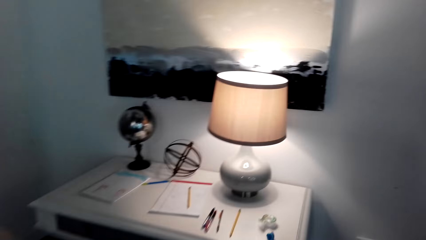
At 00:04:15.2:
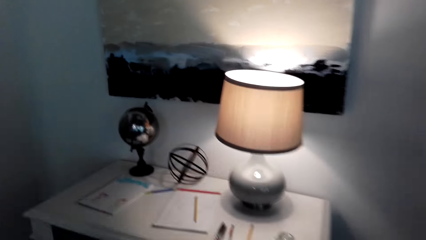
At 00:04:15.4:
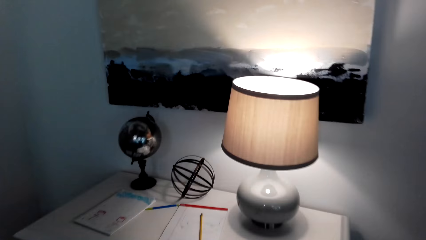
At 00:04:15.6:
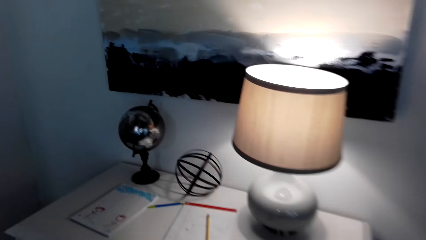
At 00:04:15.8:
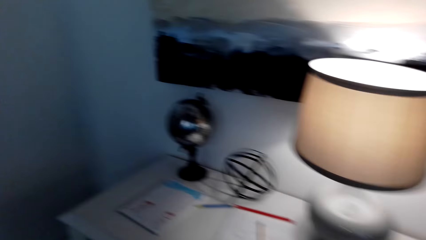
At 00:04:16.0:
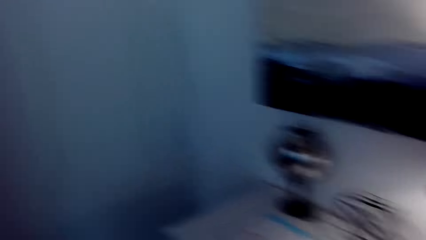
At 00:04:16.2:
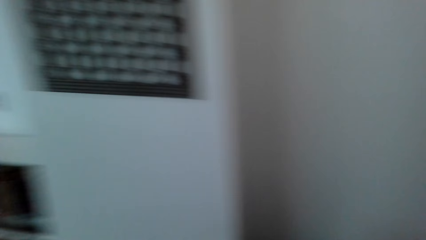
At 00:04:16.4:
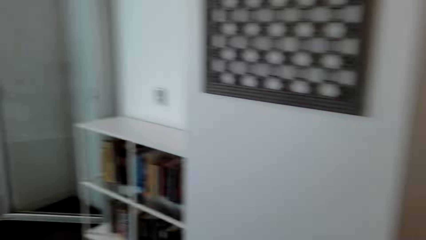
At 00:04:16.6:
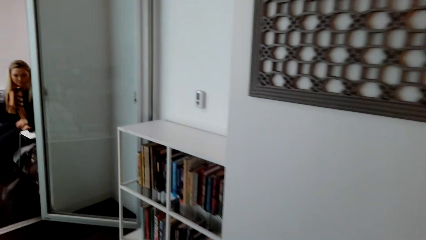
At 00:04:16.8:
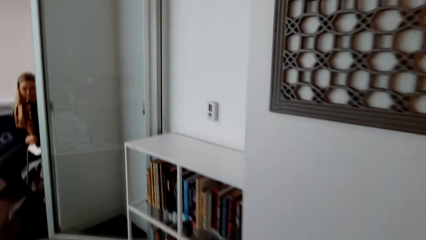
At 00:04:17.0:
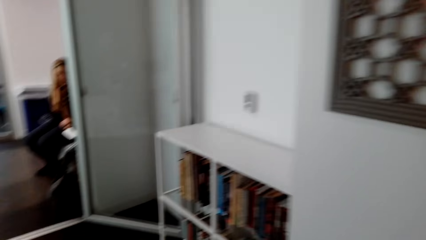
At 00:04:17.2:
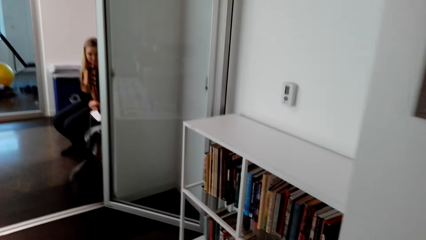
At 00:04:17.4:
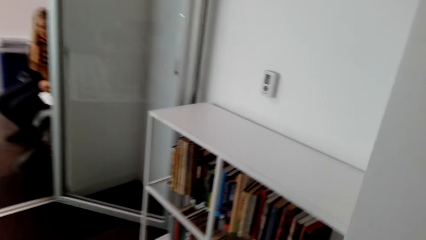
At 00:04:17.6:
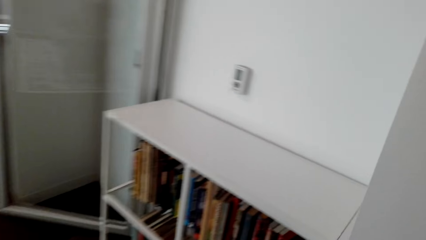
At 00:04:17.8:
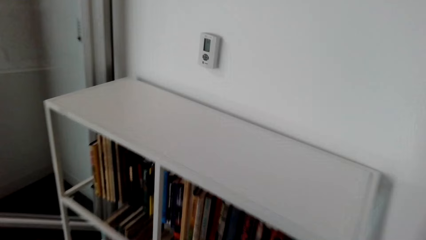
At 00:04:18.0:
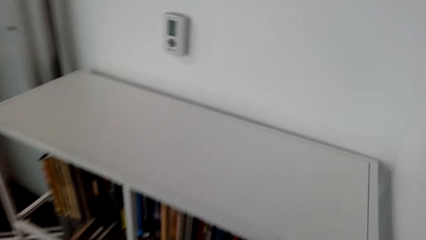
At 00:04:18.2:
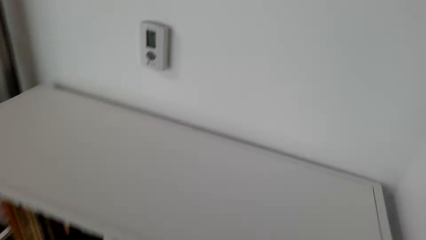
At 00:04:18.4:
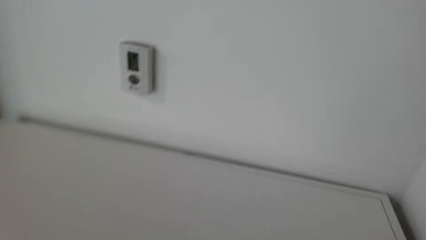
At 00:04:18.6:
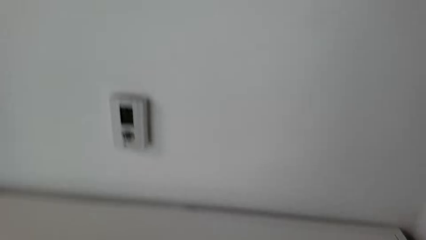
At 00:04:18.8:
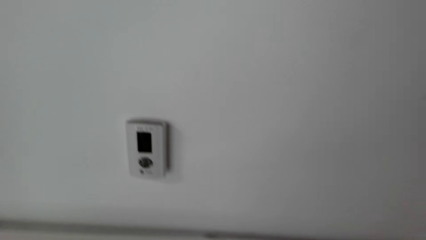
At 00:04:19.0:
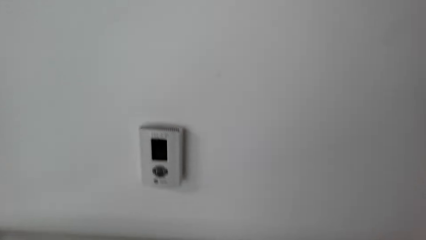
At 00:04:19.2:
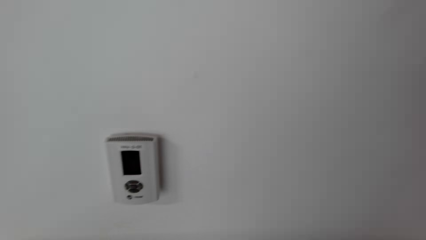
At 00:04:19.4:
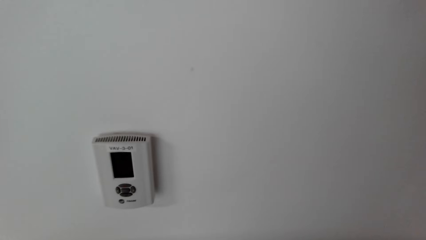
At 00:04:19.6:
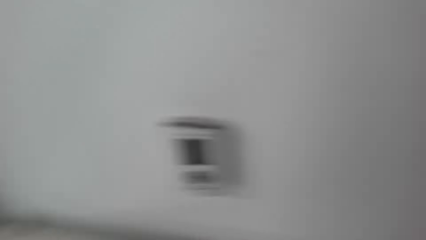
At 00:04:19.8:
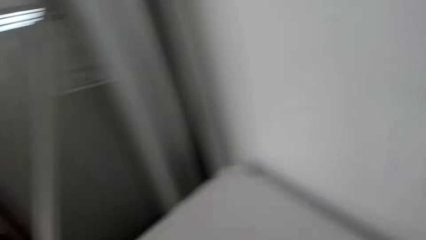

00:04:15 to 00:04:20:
A person converses with the camera wearer. The camera wearer turns to the book shelf.

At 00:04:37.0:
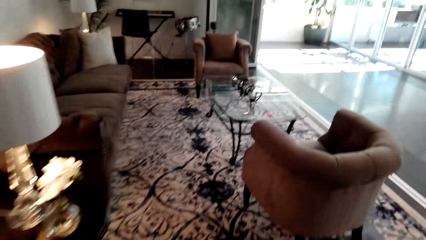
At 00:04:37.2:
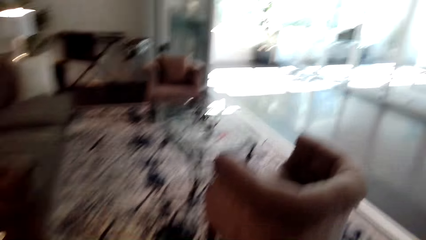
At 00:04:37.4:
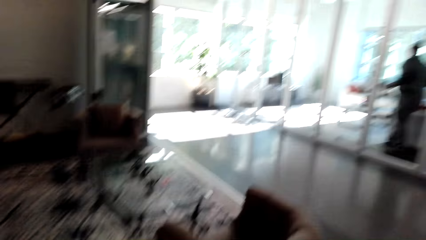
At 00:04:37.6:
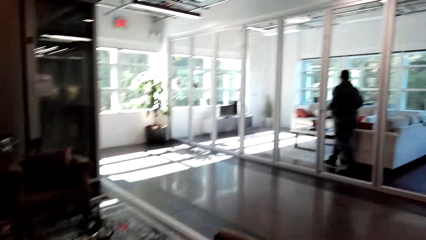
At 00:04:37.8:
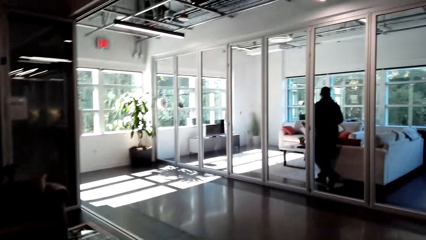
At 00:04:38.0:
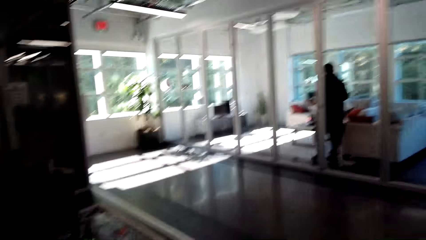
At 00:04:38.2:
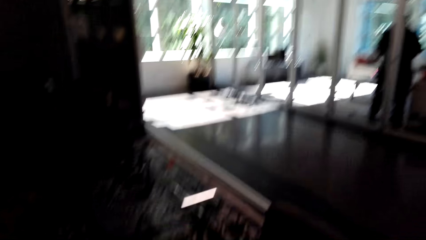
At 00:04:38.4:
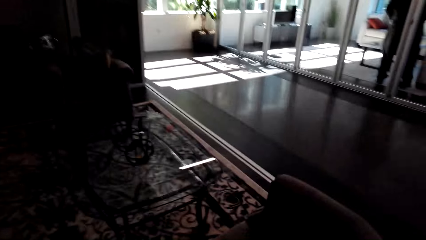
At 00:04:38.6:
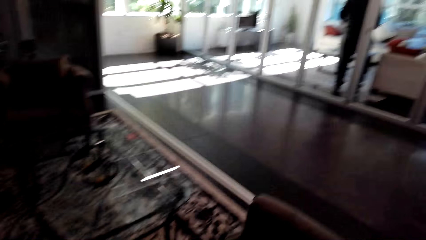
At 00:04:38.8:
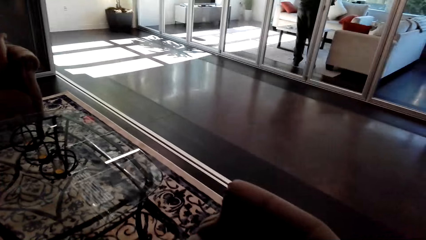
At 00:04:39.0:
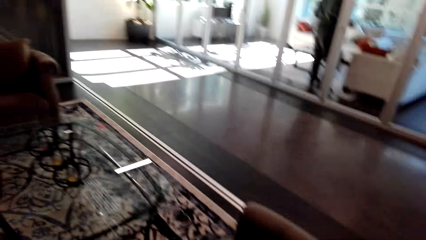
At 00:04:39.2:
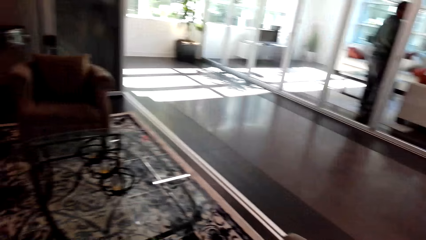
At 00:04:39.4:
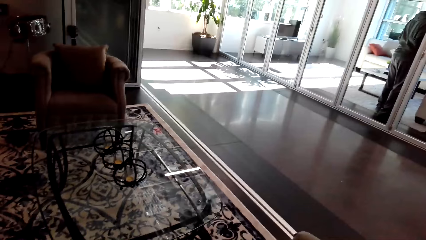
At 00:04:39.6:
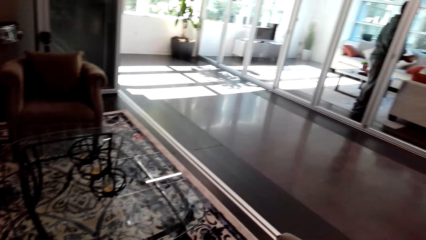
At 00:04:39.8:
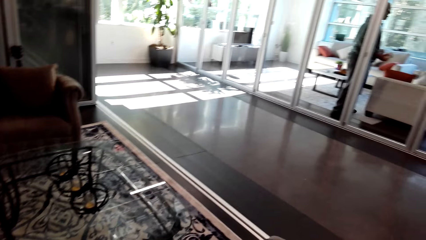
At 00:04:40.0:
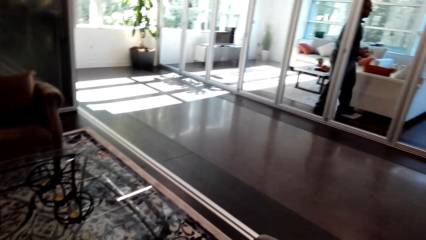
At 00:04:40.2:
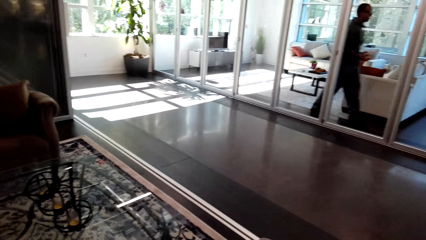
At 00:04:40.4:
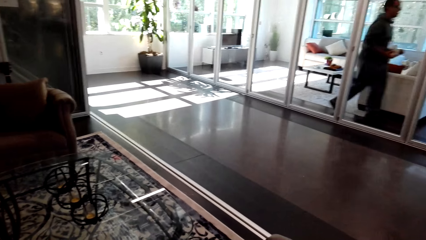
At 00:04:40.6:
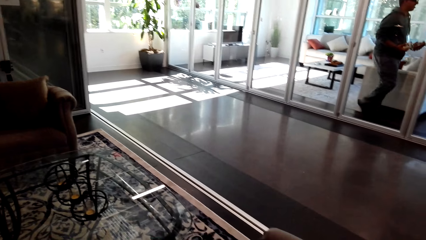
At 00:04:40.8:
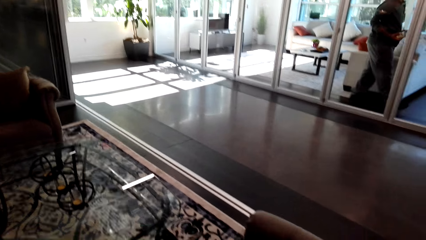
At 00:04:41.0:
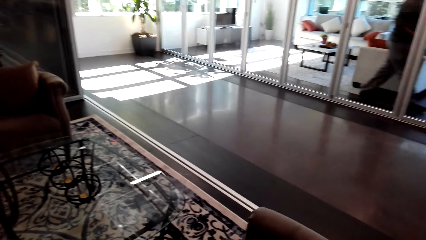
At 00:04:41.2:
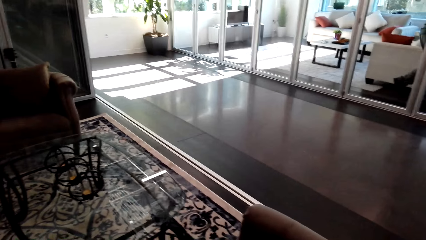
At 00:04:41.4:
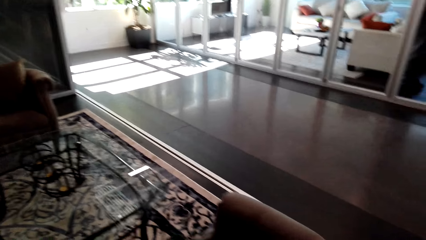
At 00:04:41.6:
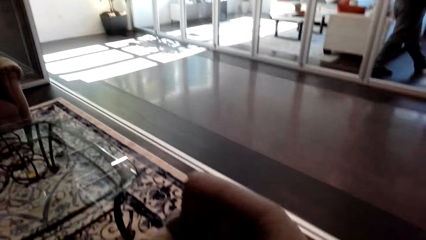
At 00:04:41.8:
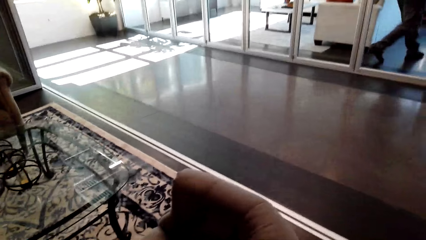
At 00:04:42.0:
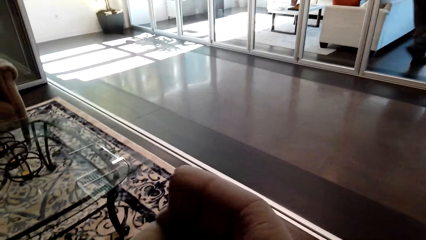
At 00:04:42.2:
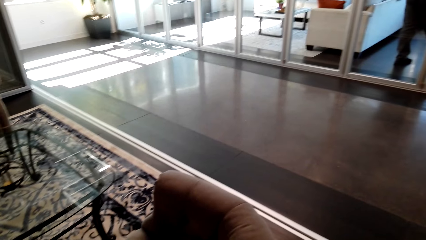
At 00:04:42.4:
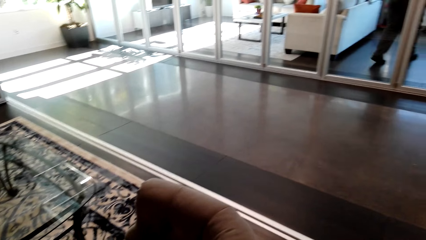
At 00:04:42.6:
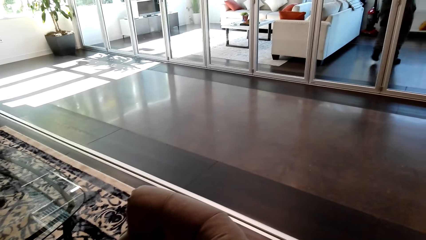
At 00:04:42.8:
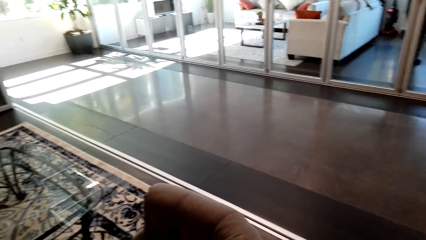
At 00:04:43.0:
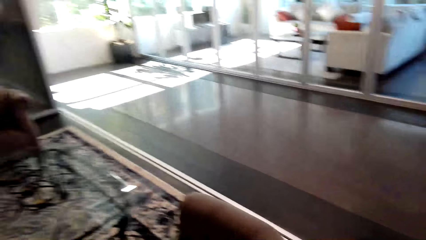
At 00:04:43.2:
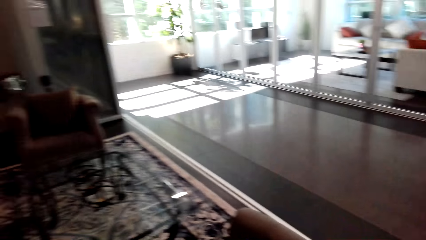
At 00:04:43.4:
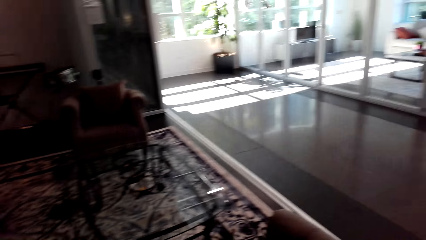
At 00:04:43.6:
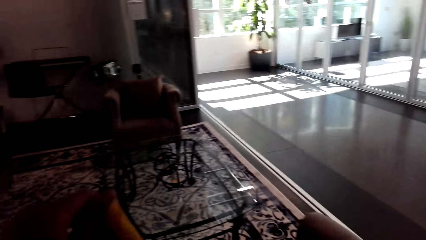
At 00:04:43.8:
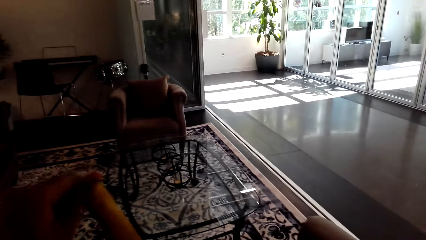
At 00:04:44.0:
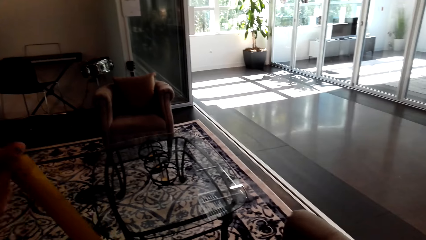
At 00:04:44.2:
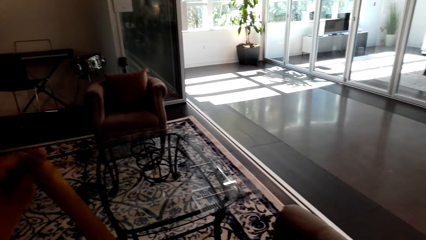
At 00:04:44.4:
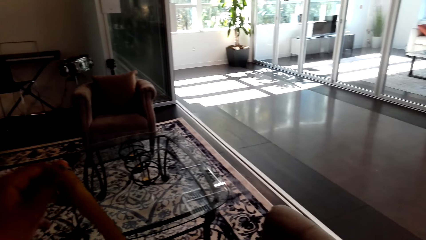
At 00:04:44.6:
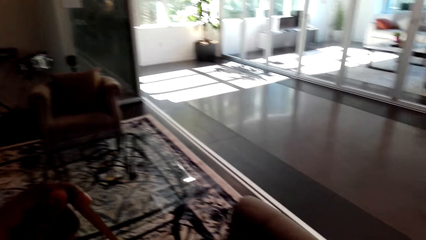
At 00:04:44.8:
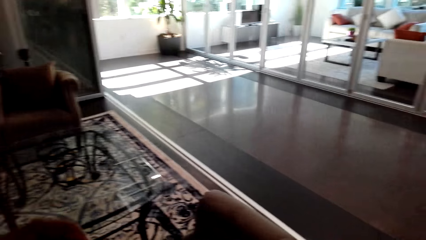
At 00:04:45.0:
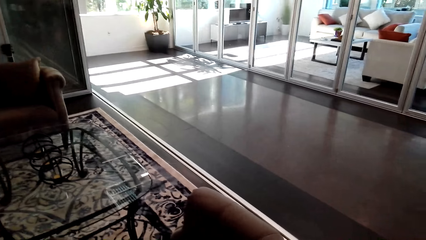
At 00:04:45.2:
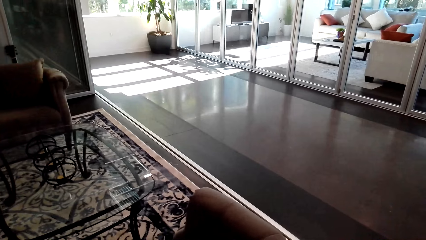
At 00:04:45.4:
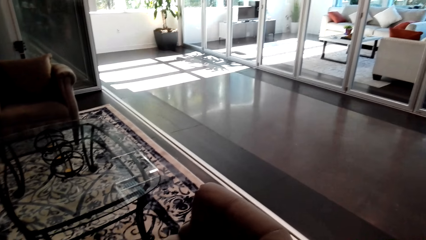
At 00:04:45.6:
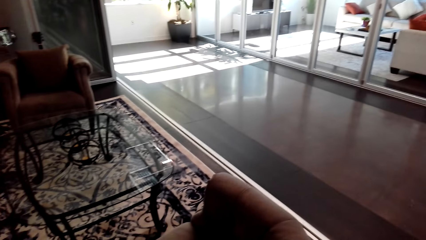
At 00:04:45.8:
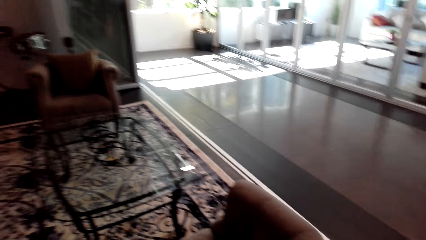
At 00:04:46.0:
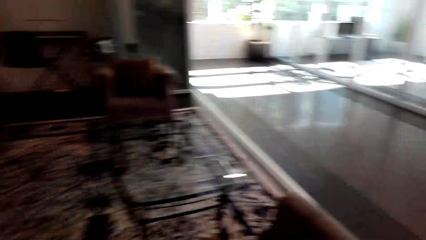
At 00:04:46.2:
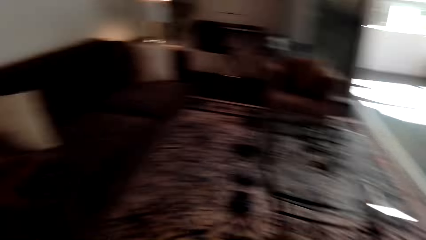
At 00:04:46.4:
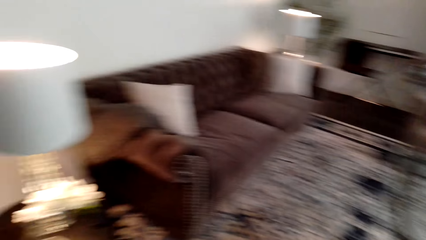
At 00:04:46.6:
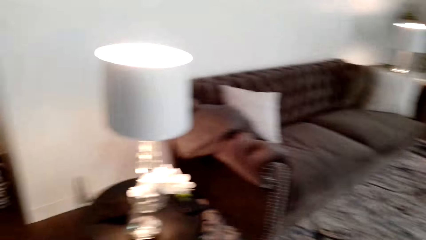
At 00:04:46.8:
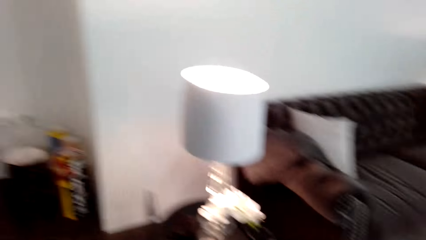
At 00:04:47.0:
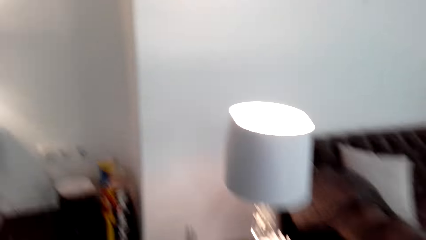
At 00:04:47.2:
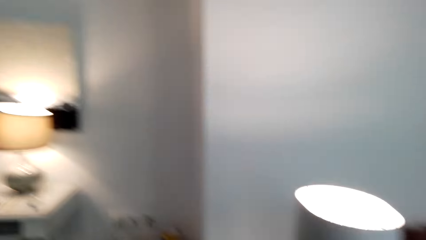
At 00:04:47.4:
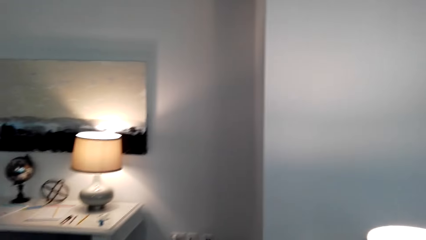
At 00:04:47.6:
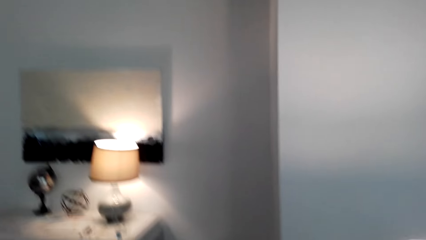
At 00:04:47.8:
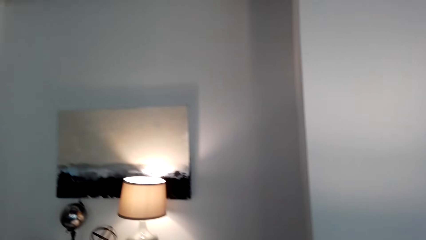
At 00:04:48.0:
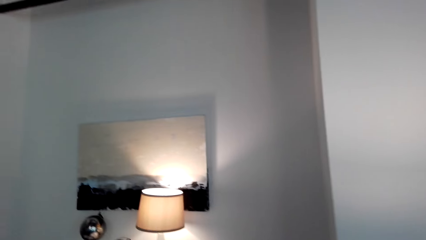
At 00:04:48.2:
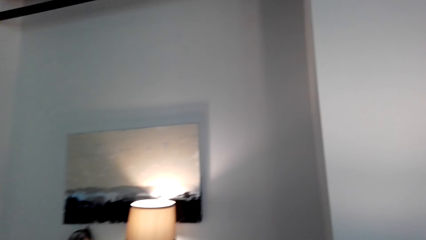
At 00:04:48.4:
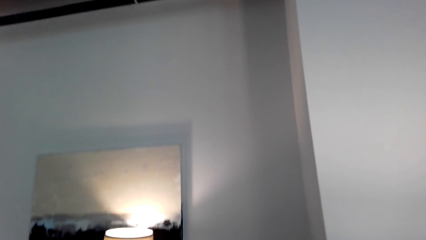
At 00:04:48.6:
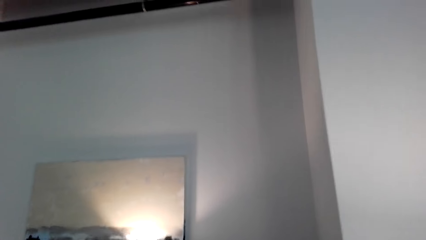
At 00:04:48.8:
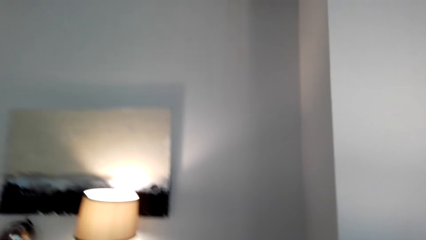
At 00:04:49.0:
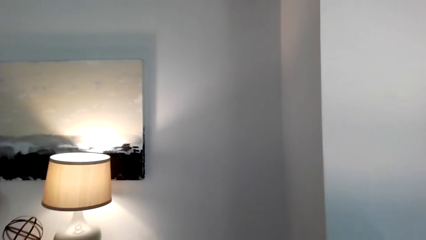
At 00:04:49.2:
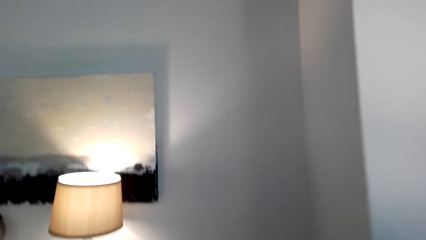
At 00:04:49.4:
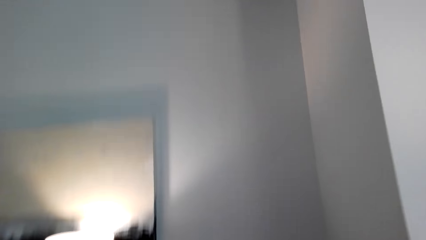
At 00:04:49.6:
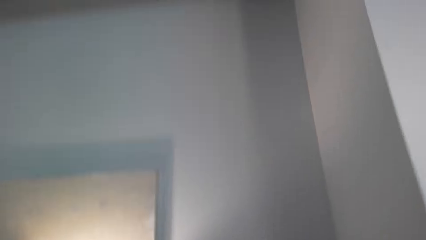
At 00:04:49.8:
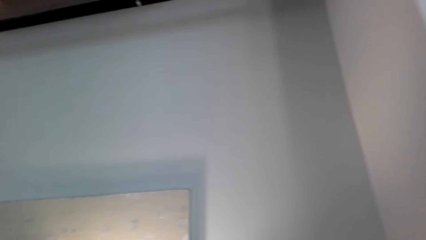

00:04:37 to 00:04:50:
A person converses with the camera wearer. The camera wearer converses with the person and walks towards the table. The person converses with the camera wearer. The camera wearer stares around. They pull the tape measure. They look around. They stare around. They turn back. They converse with another person.
